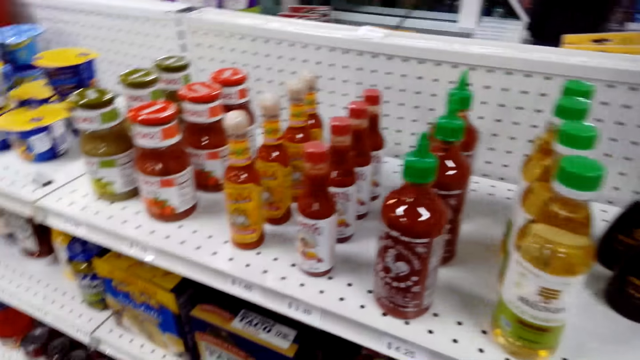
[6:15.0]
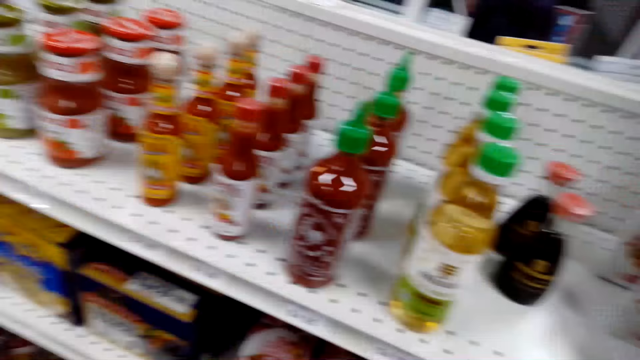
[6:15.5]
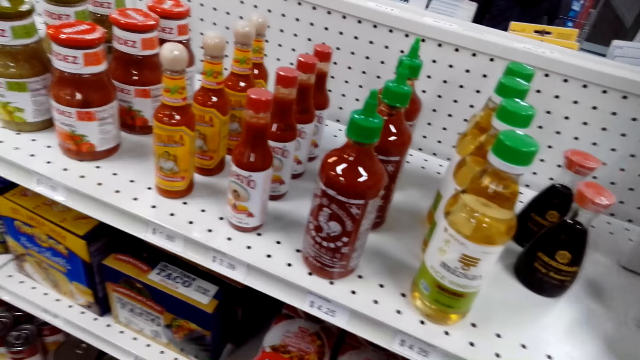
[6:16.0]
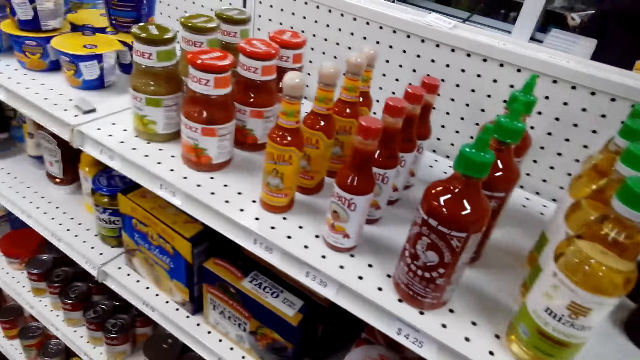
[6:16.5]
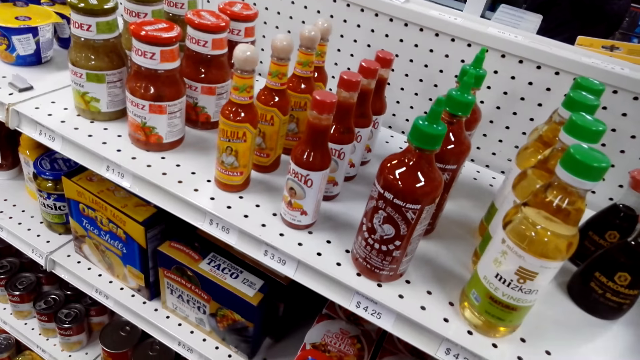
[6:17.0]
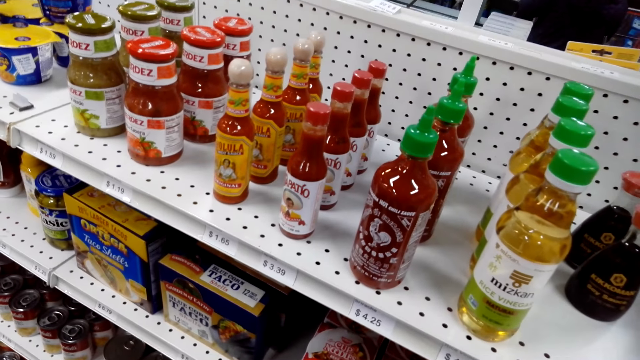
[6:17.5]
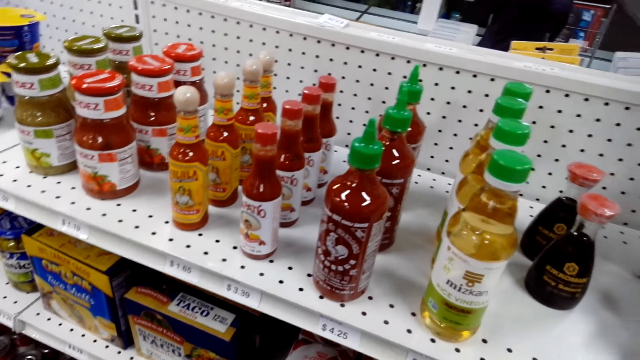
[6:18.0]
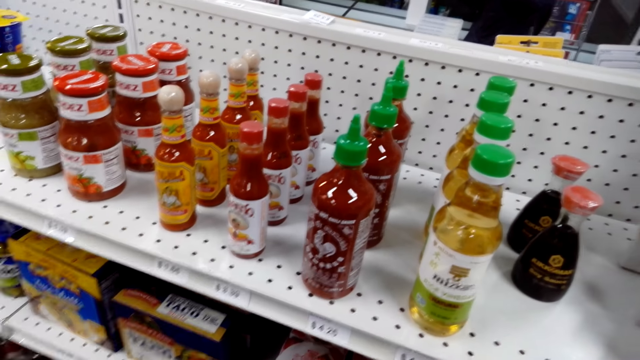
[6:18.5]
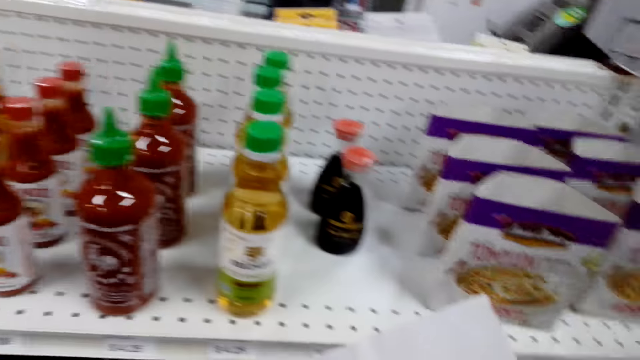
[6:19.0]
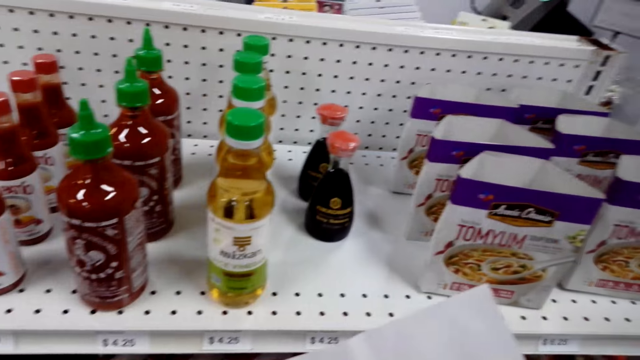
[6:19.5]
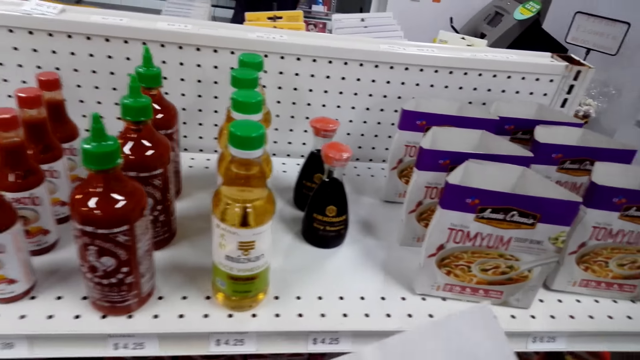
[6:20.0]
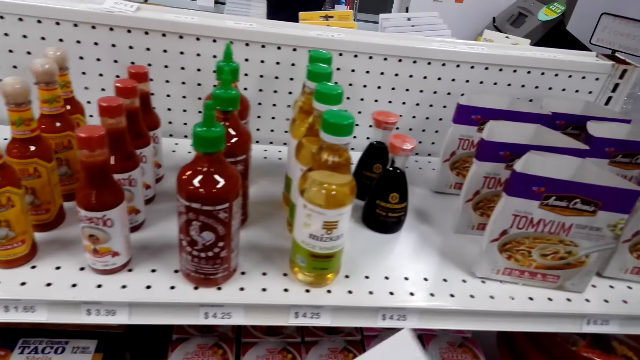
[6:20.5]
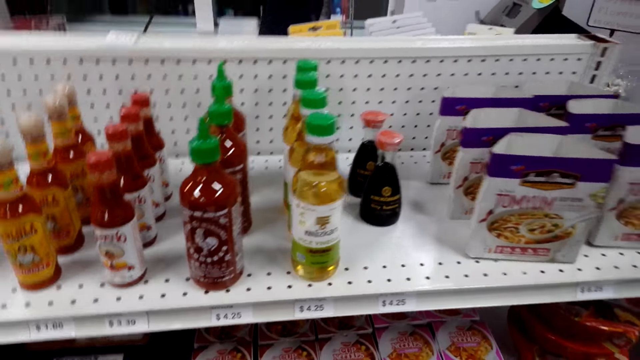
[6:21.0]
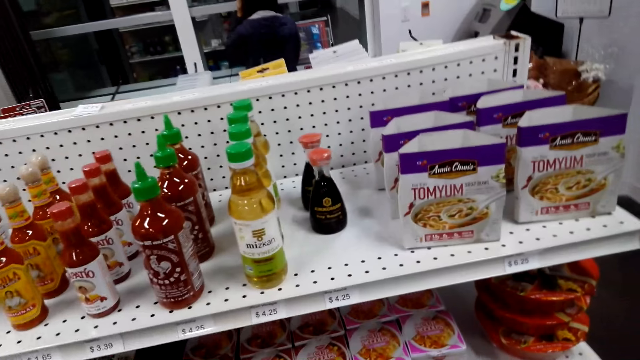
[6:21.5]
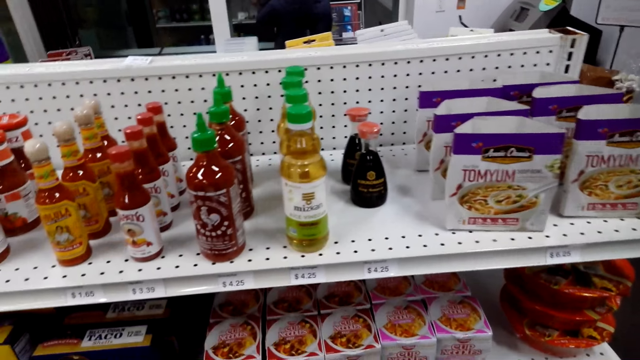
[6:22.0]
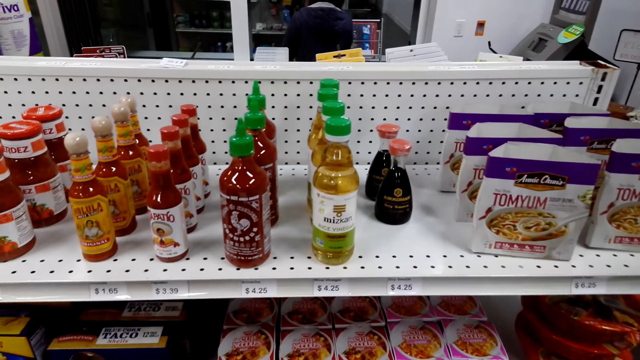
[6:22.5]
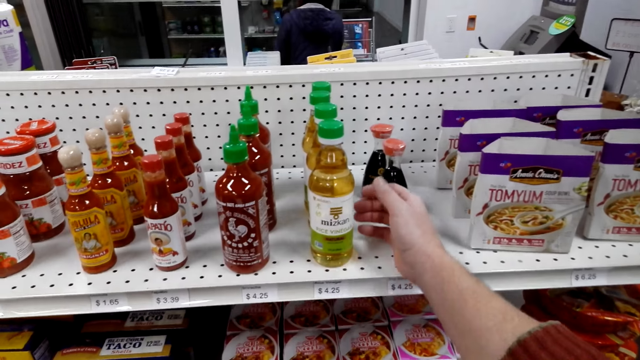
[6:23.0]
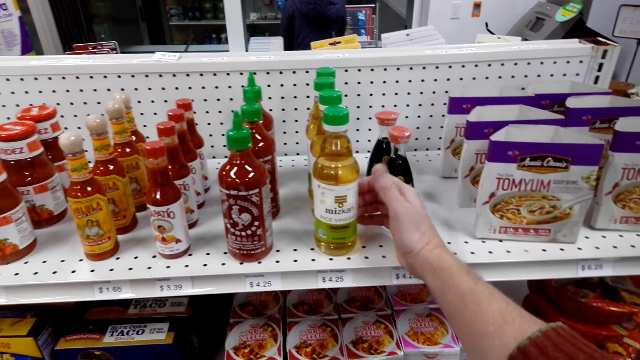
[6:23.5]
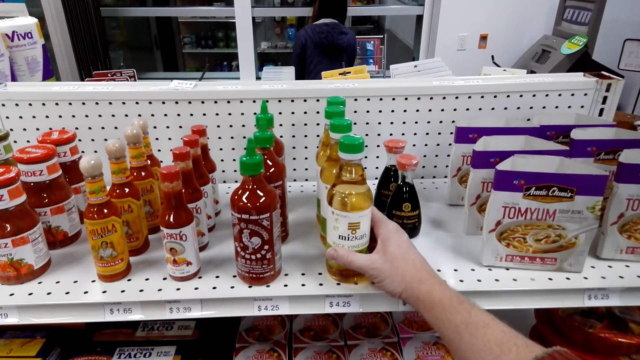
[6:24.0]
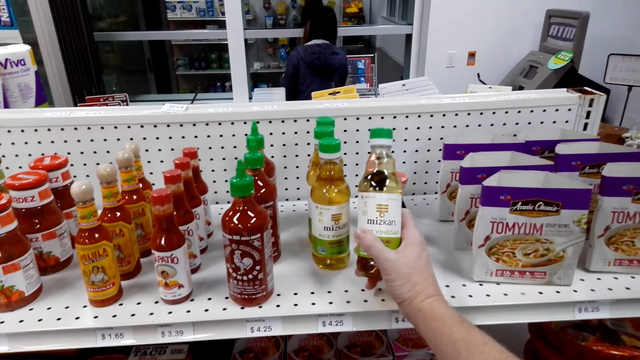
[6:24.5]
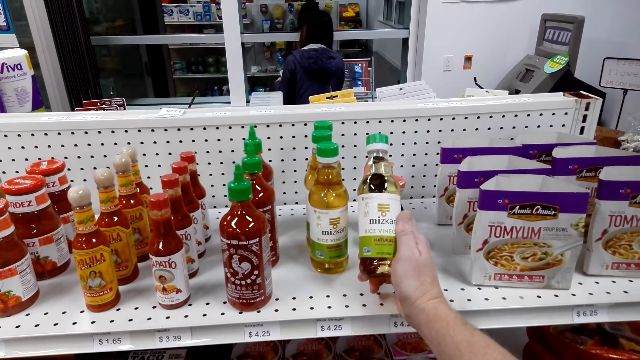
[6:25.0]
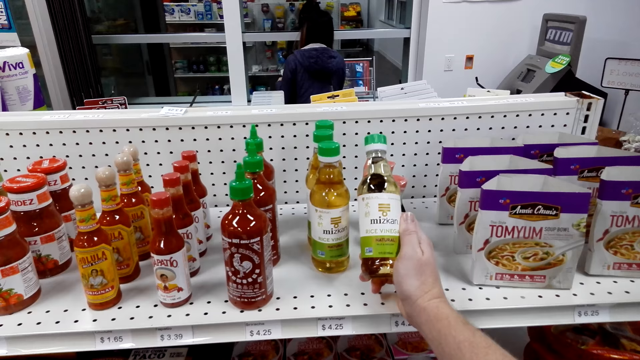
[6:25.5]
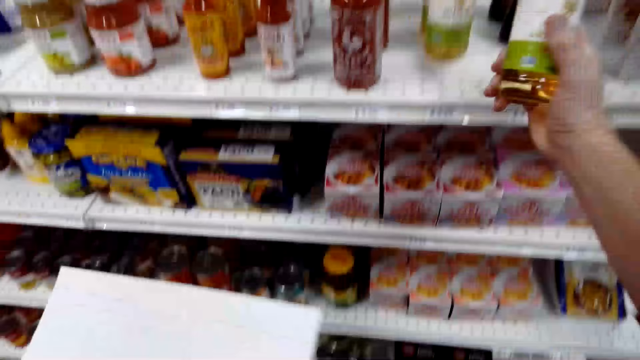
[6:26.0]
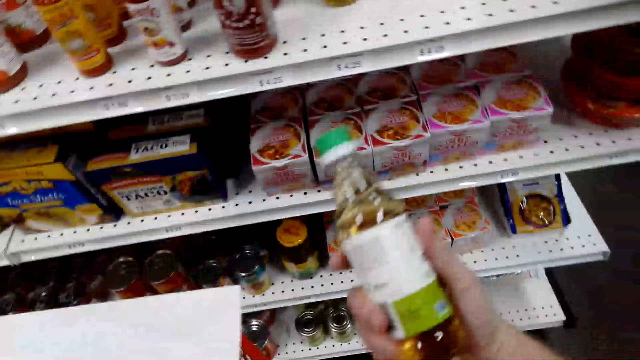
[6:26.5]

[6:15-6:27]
The camera wearer touches something. They pick up a bottle or vinegar from the shelf. They look at the bottle.

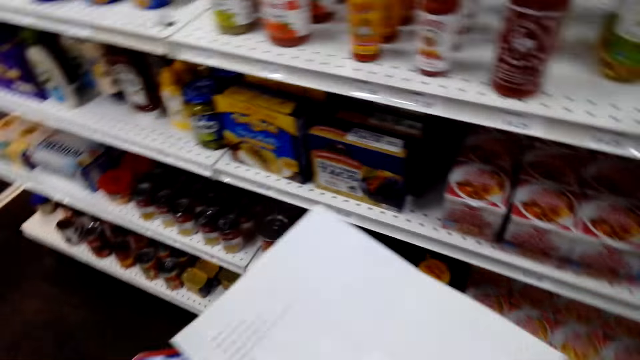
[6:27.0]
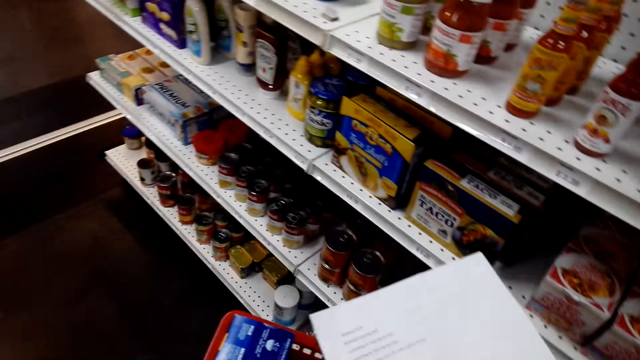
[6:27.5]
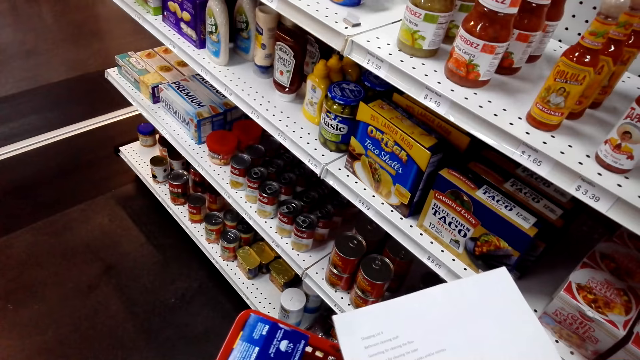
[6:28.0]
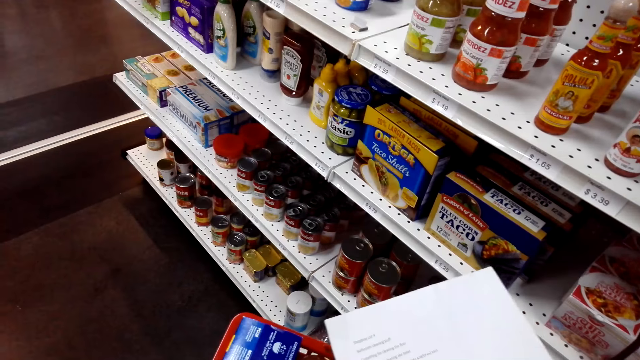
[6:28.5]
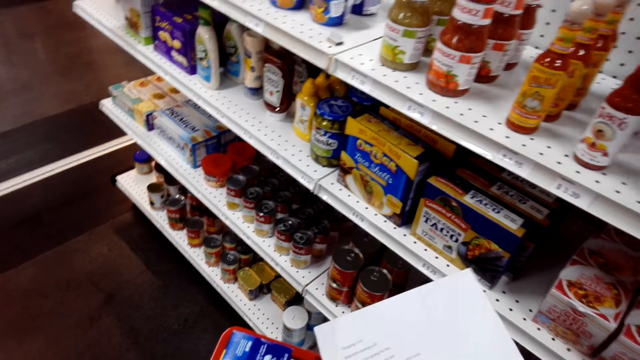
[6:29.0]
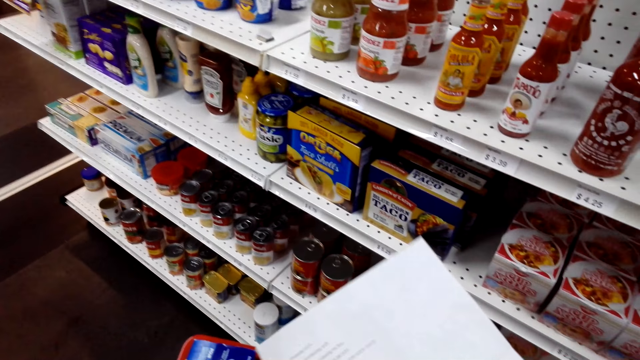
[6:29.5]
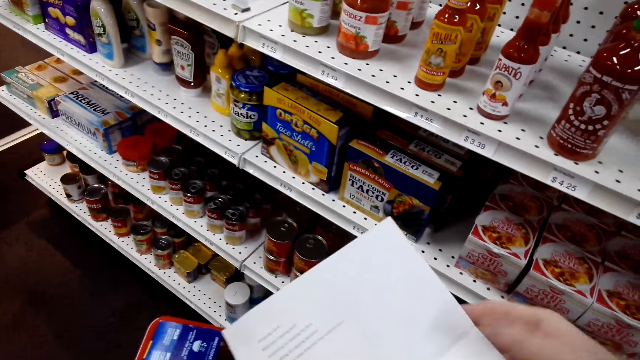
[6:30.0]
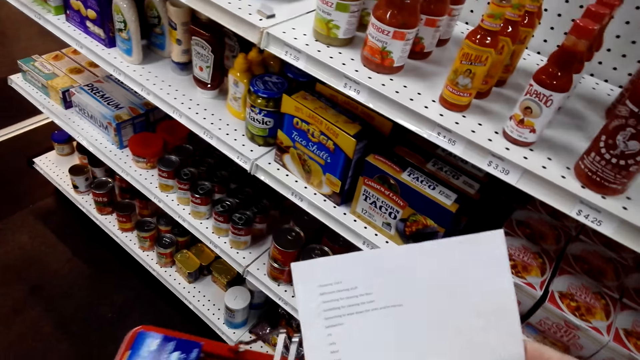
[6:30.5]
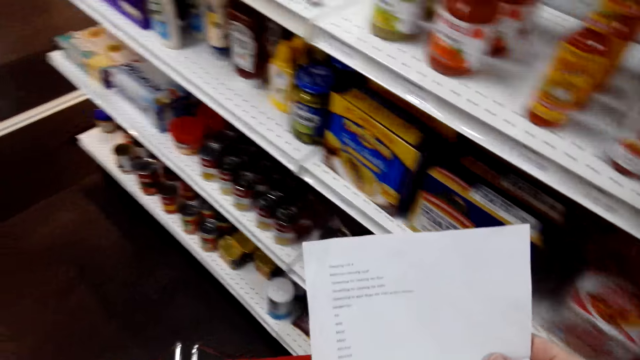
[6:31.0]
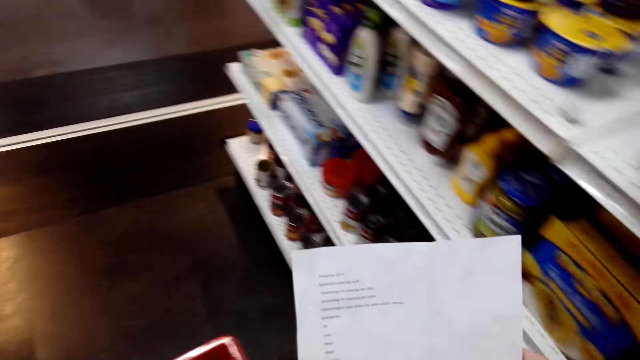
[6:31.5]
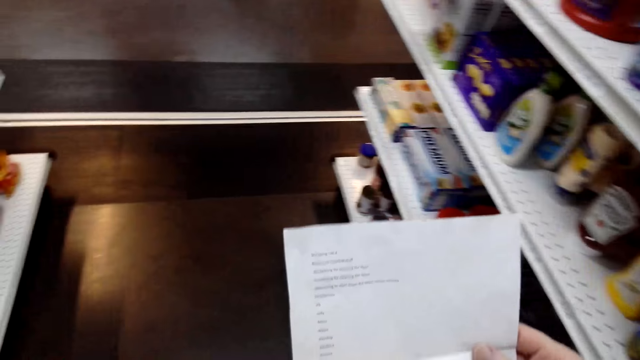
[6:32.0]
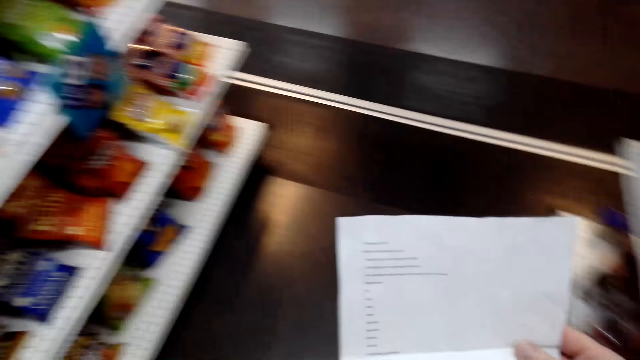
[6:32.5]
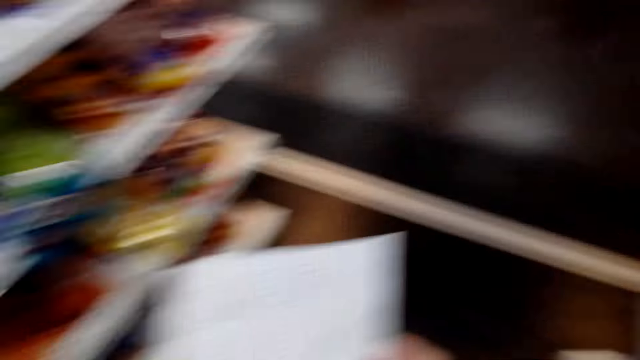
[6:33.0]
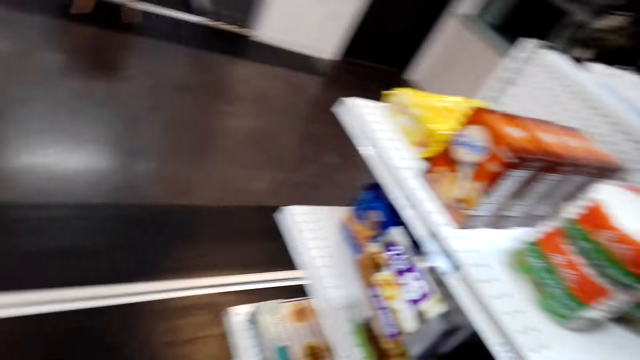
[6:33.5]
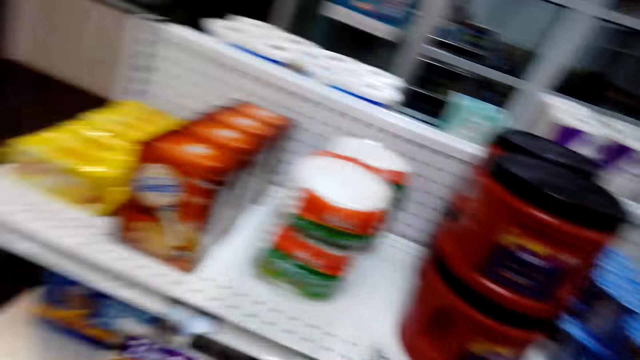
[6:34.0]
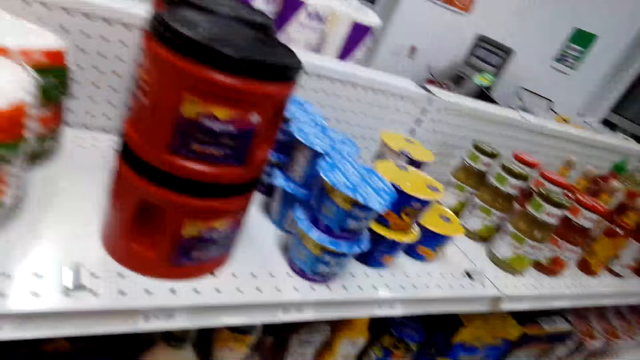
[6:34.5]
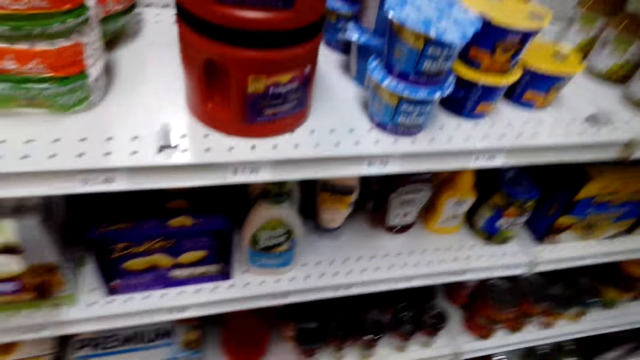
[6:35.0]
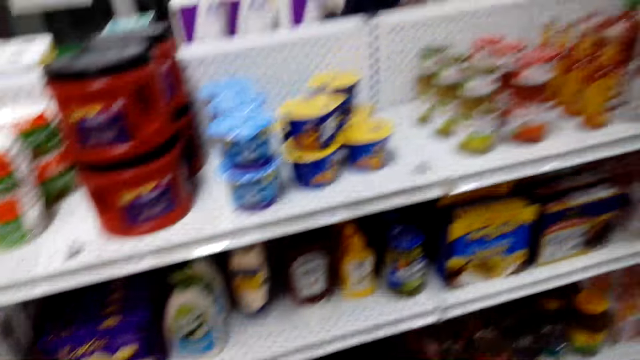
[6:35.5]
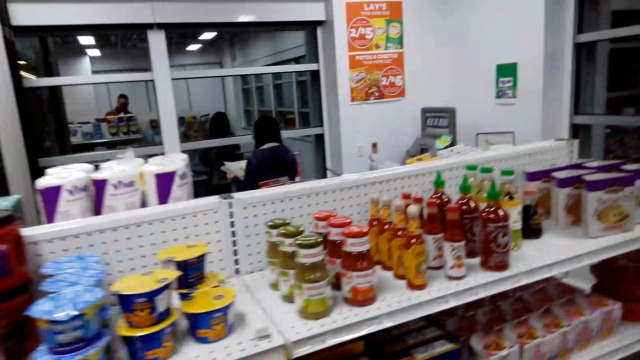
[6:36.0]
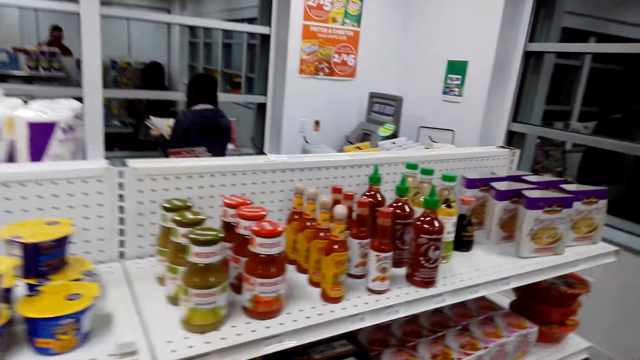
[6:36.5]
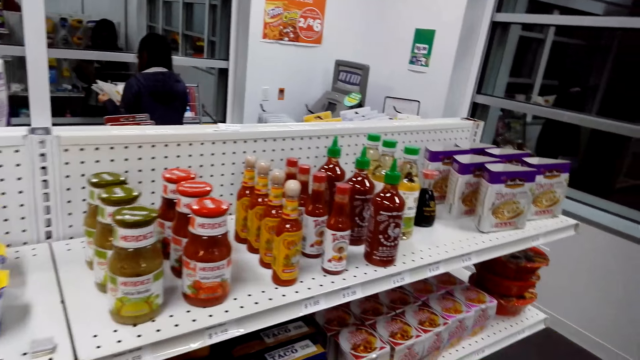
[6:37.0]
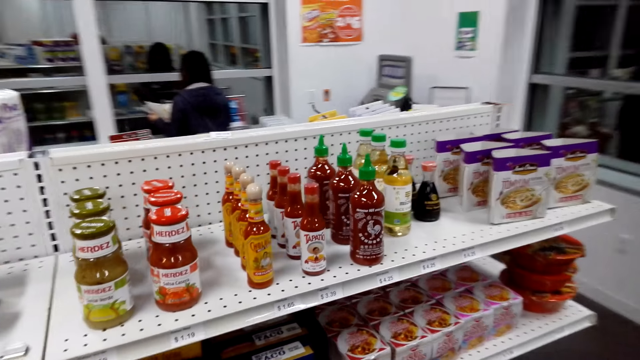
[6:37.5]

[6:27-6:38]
The camera wearer places the vinegar in the carrier. They look around the shop shelves and check the shopping list. They walk around the shop. They check the shopping list. They look around the shop shelves.
